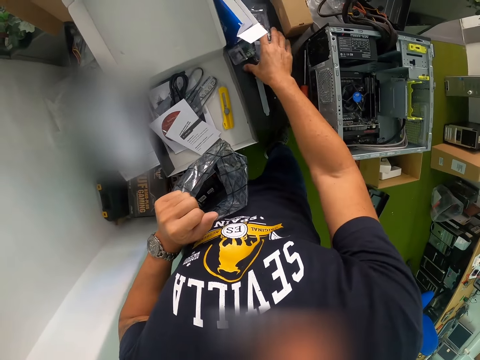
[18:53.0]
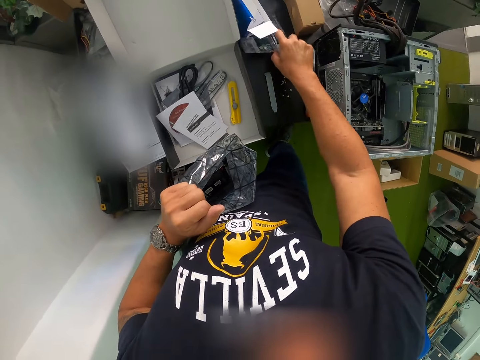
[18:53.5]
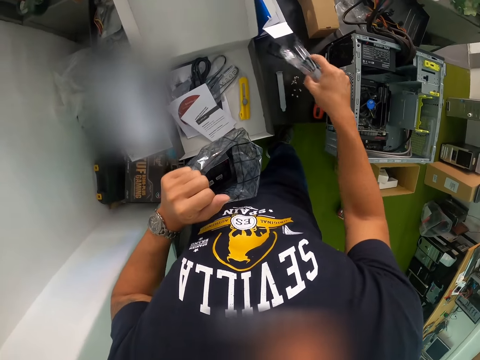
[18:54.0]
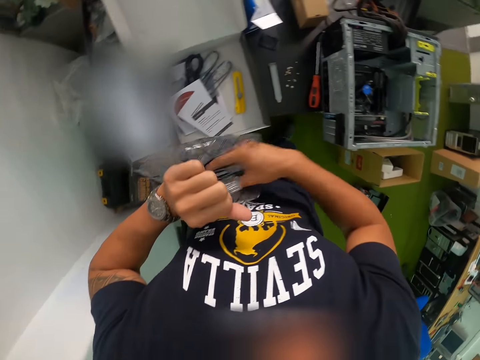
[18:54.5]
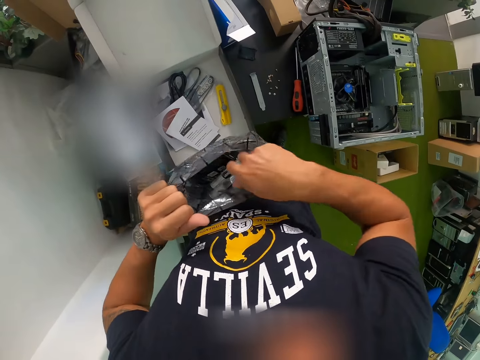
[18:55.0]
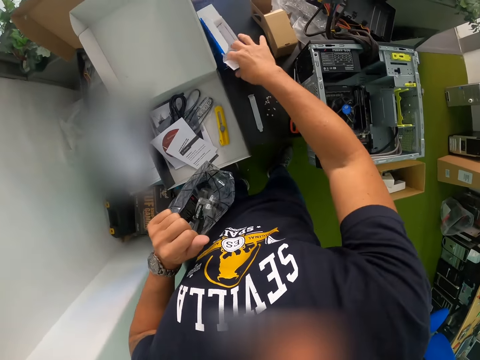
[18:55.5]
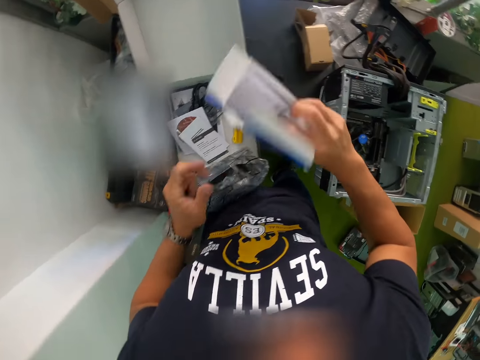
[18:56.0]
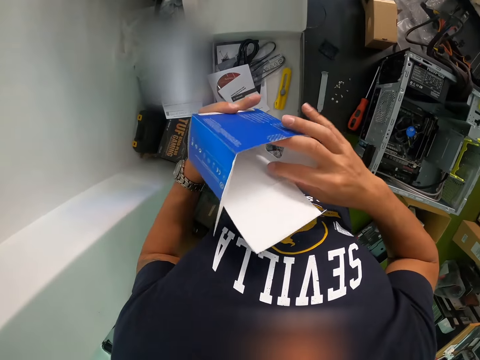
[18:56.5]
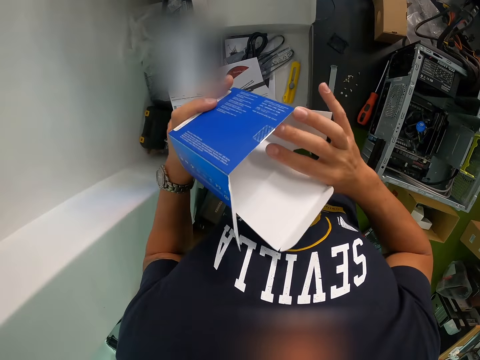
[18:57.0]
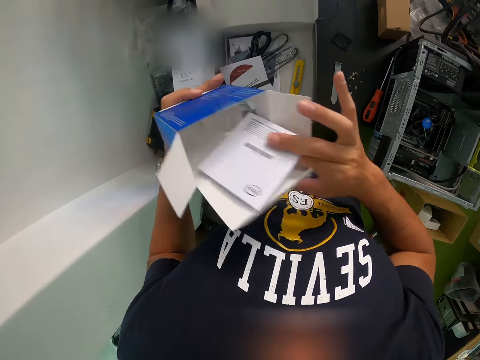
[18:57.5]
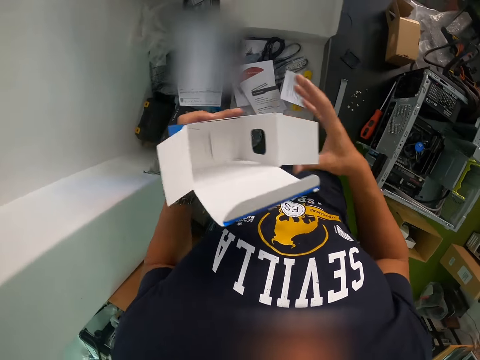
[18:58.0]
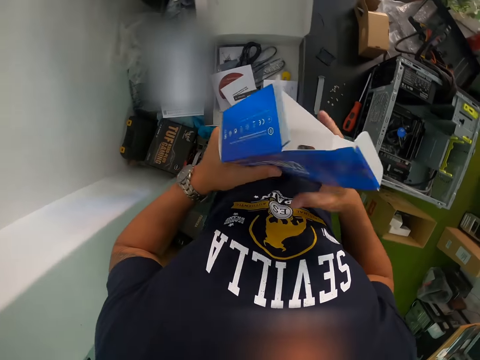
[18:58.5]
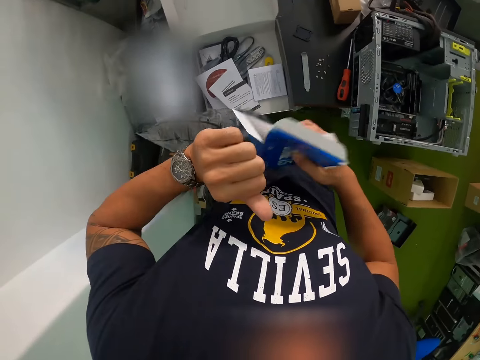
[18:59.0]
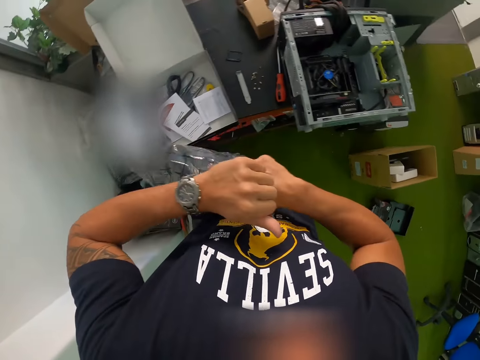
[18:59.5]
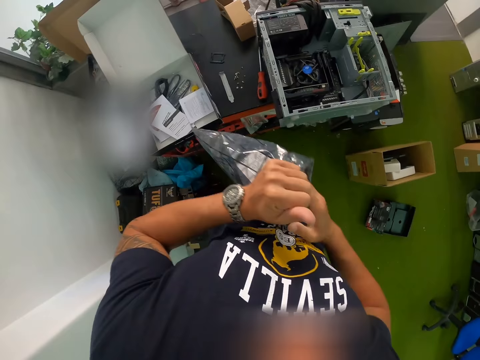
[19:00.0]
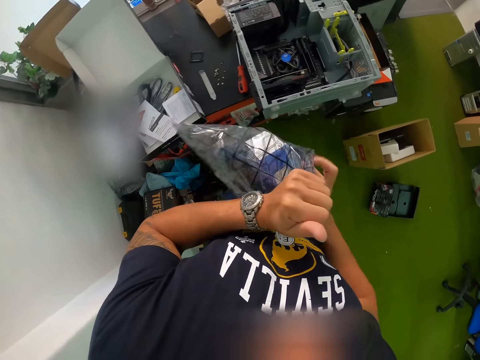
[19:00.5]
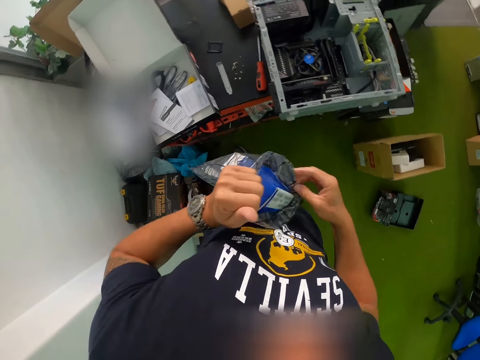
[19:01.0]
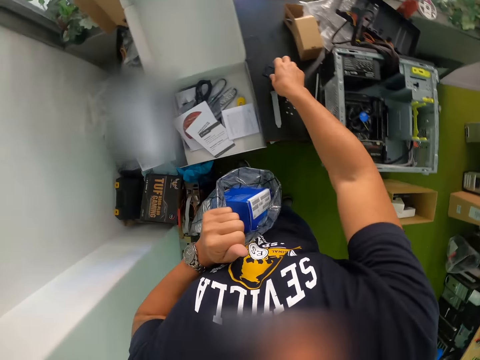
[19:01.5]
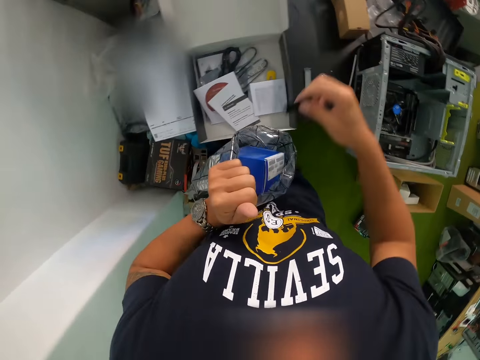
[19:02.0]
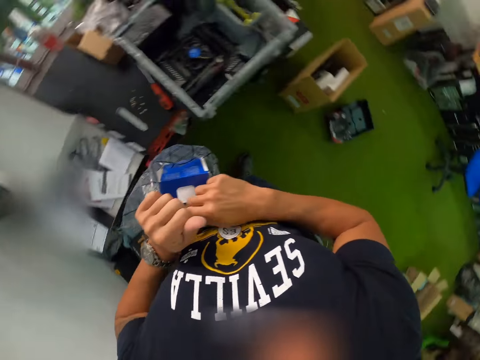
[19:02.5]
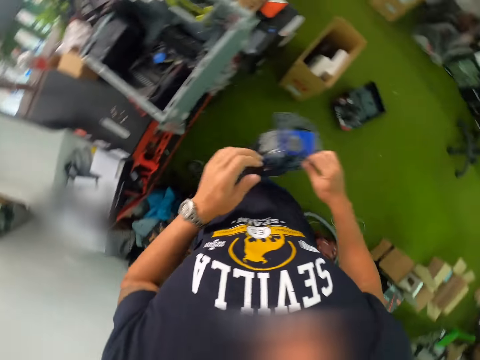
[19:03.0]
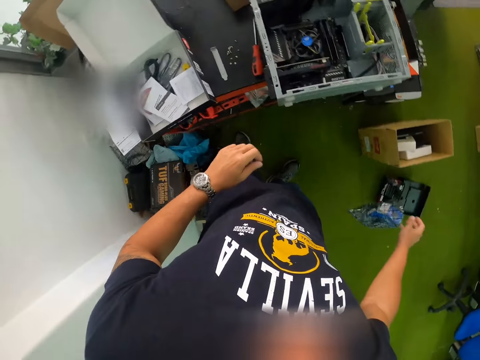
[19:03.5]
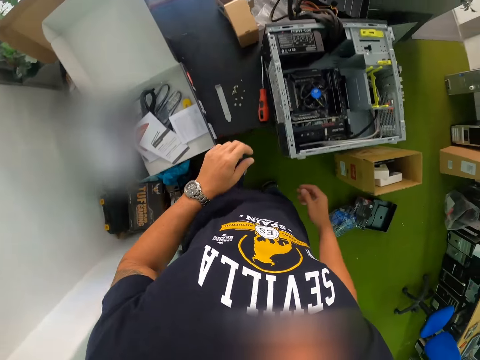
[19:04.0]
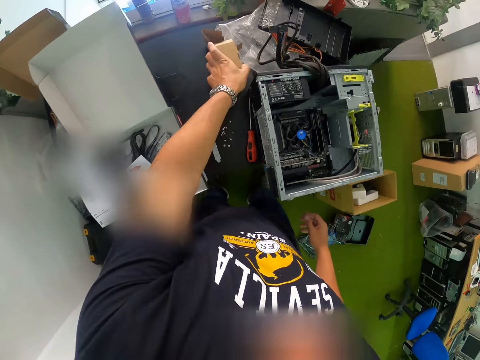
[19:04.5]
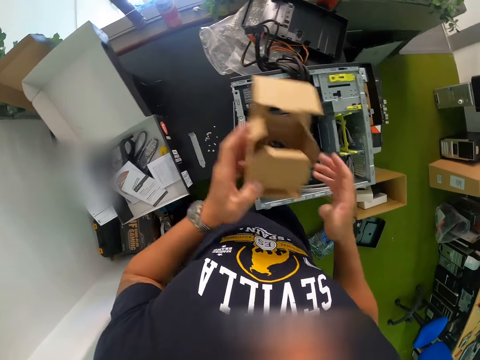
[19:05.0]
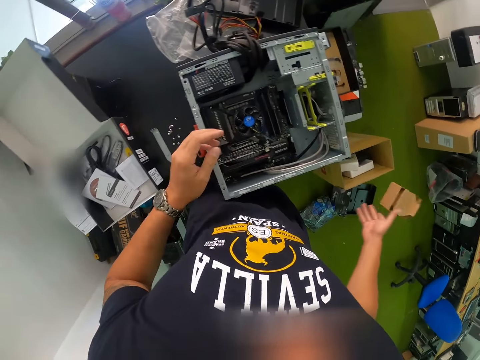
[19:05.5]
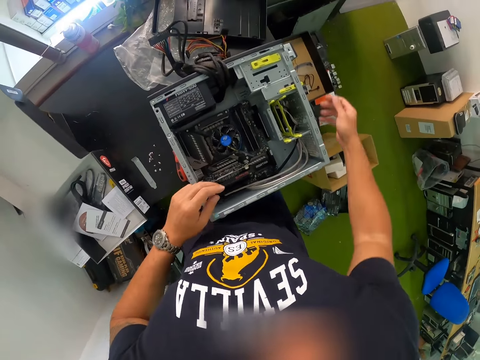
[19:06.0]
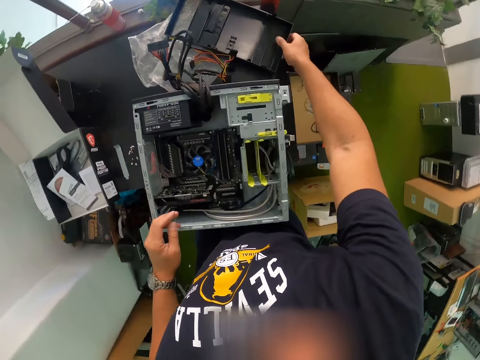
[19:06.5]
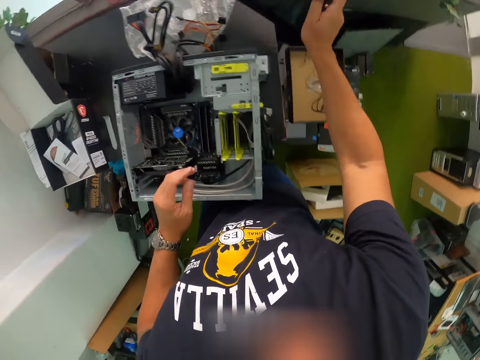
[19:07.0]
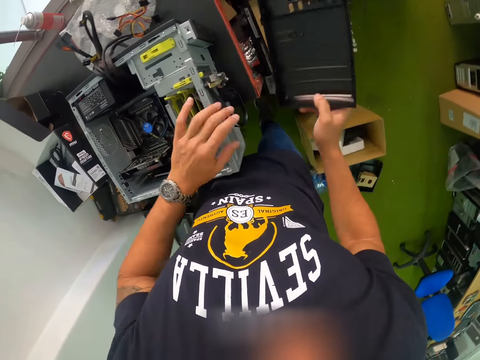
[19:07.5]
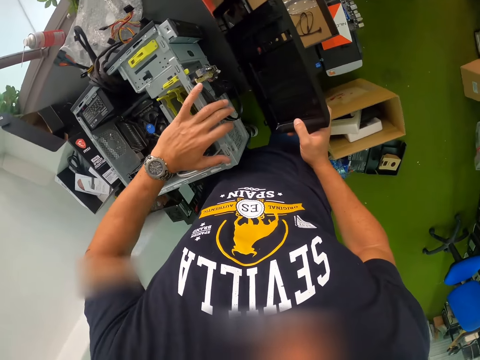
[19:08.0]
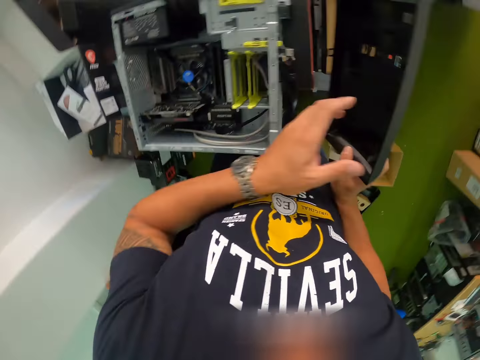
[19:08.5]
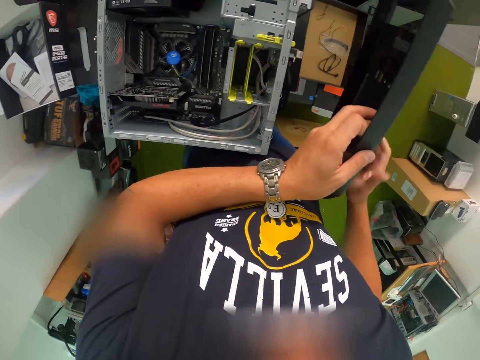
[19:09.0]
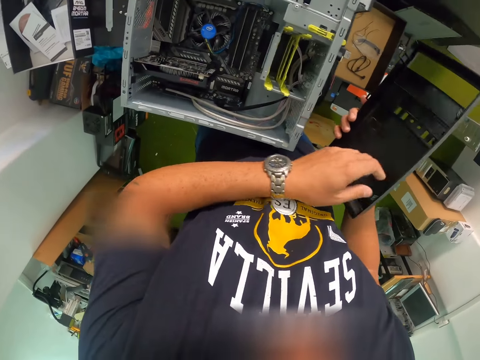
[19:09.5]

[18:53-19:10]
The camera wearer puts unnecessary papers in a big paper. He drops the black cellophane nylon on the floor with his right hand. He picks a carton from the workbench with his left hand, passes the carton to his right hand and throws the carton on the floor with his right hand. He carries the CPU back case with his right hand. He picks up the CPU cover.

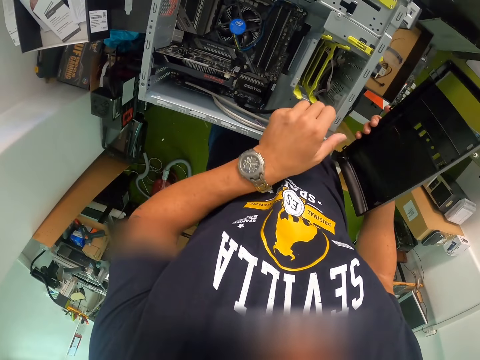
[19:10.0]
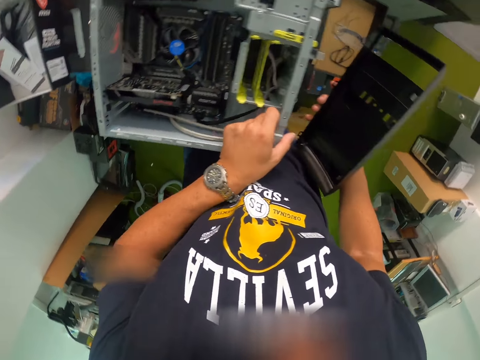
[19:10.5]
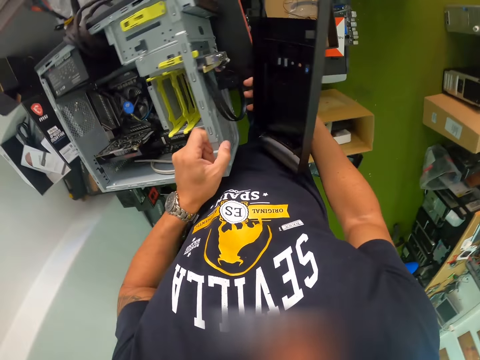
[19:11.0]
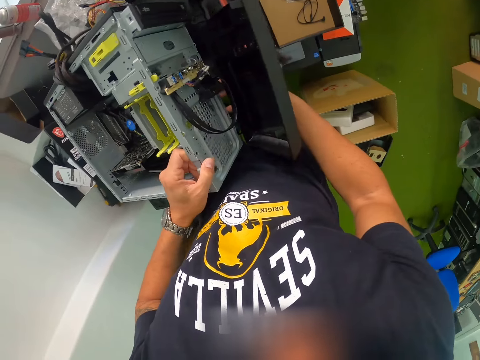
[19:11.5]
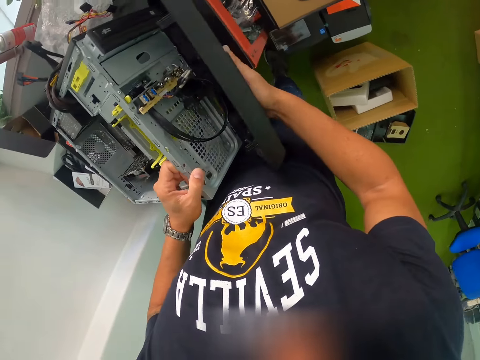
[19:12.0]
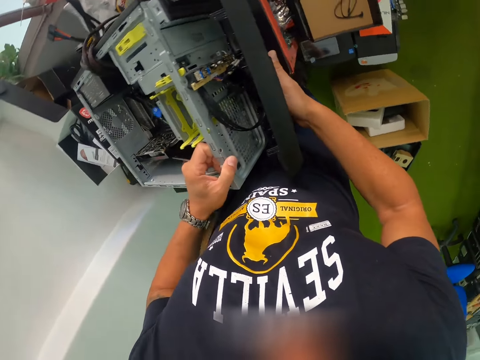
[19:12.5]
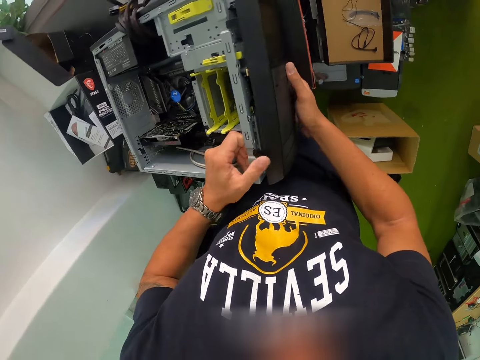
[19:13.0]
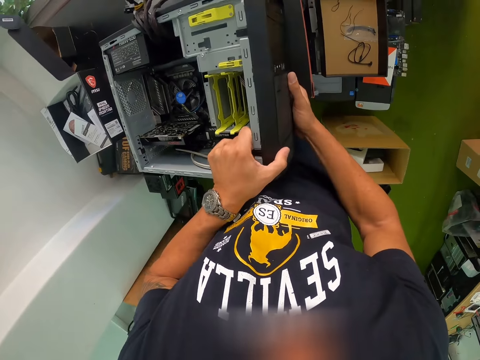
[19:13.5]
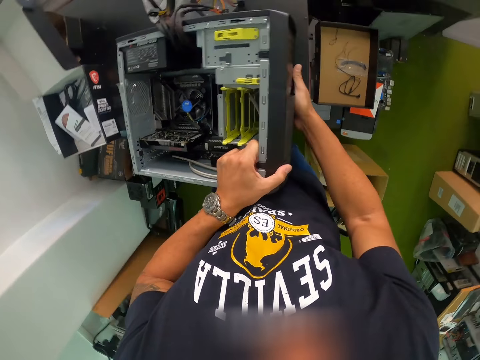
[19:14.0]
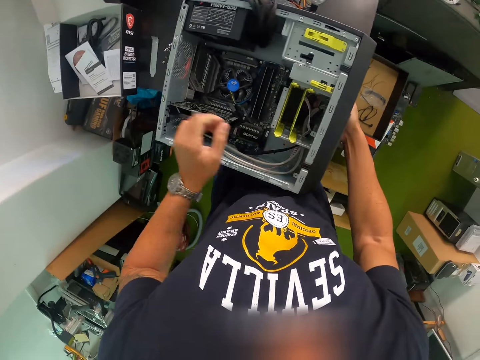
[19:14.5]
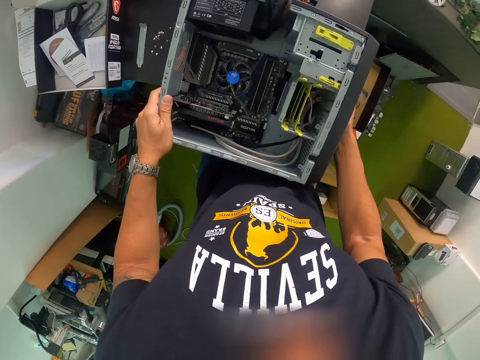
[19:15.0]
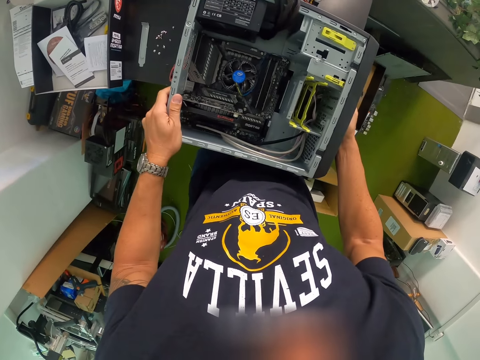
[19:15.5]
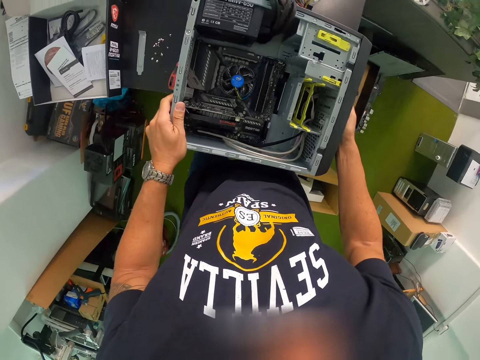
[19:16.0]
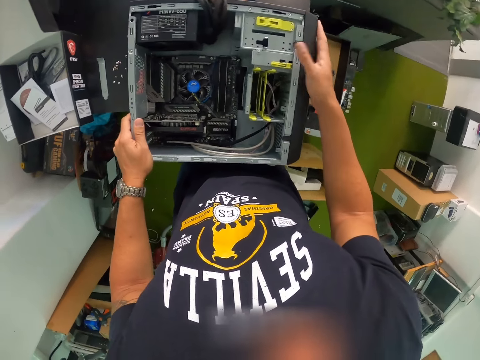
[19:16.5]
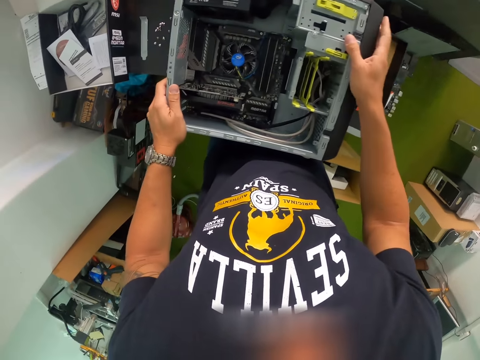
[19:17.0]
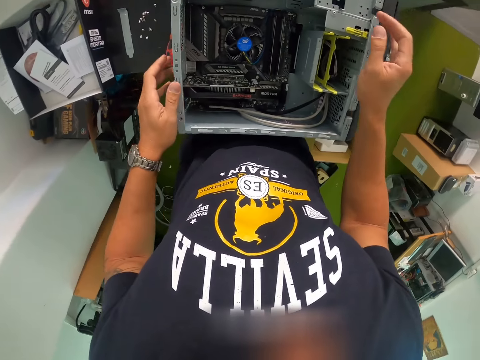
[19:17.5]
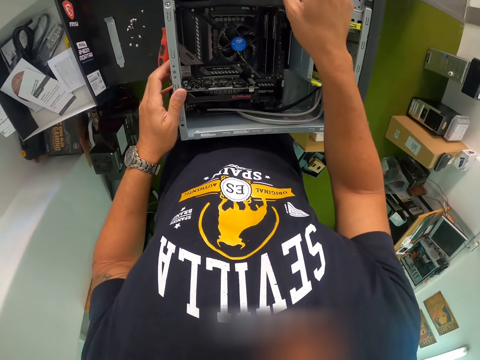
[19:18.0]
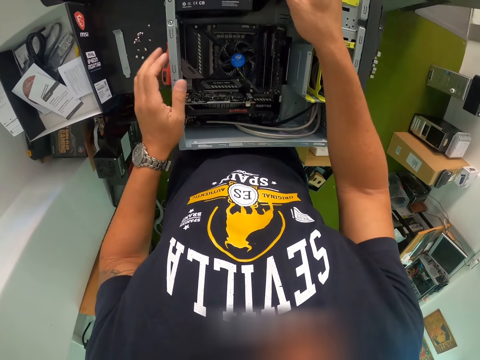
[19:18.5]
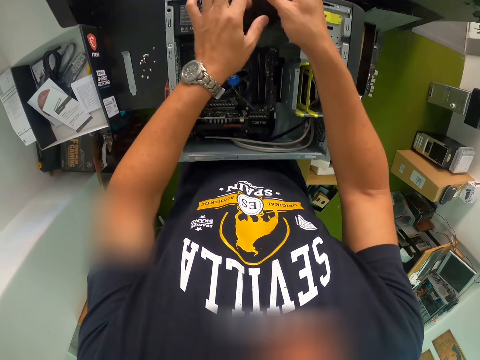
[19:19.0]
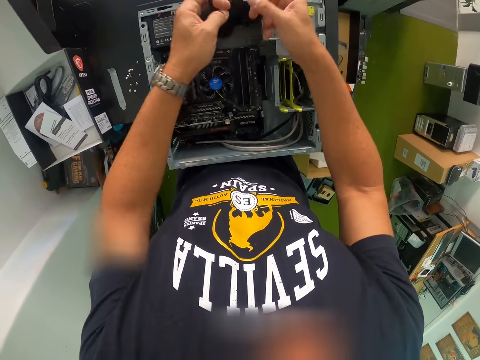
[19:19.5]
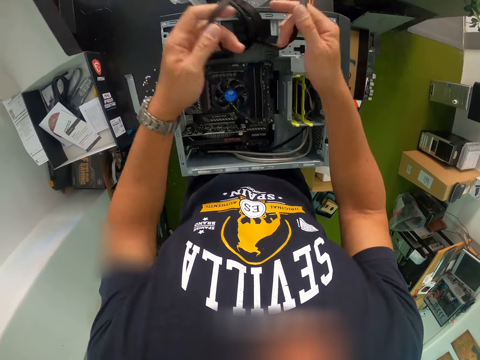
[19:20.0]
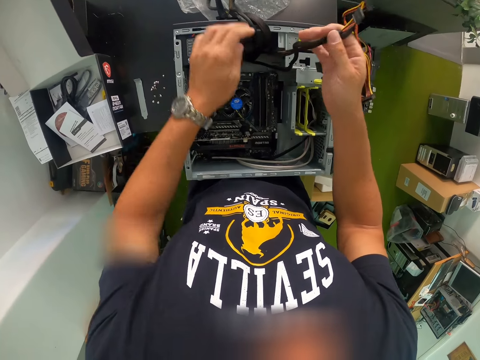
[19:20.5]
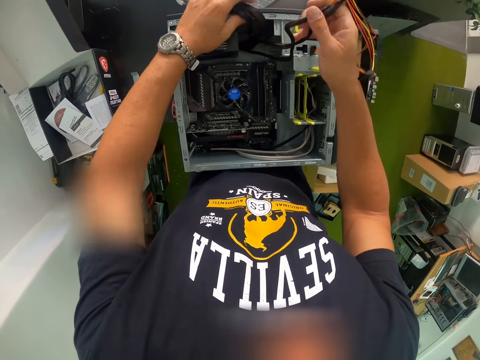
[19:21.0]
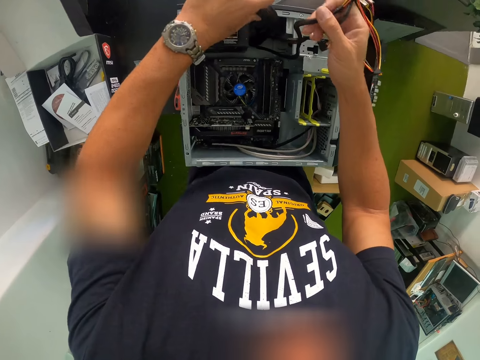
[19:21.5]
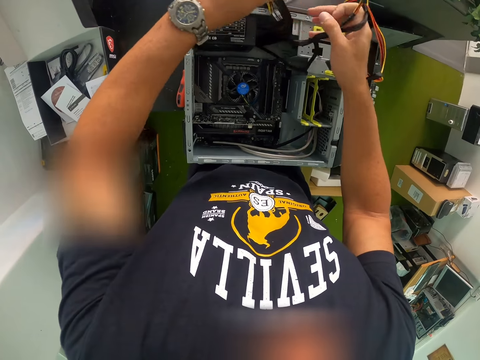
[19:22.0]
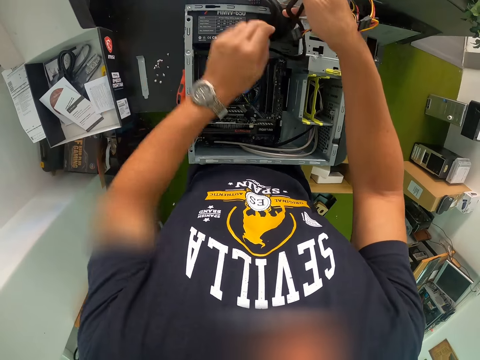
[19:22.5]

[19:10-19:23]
The camera wearer looks around. He fixes the CPU back case to the CPU with his right hand. He looks around. He separates cables in the CPU with both hands. He pulls a wire.
